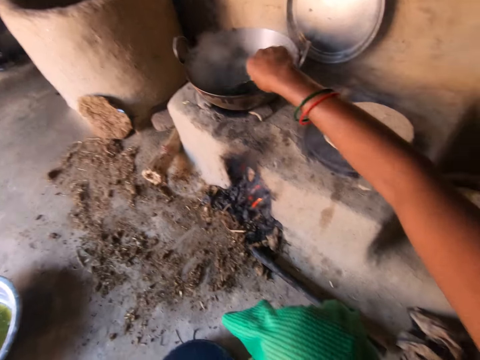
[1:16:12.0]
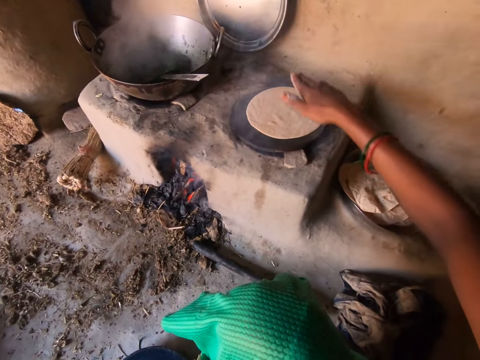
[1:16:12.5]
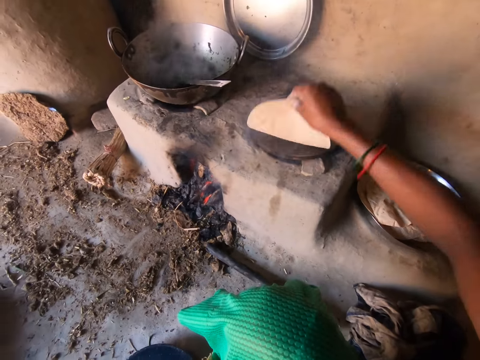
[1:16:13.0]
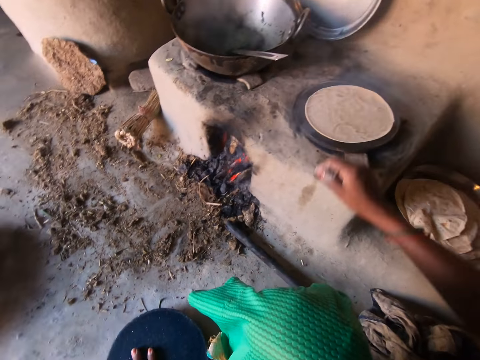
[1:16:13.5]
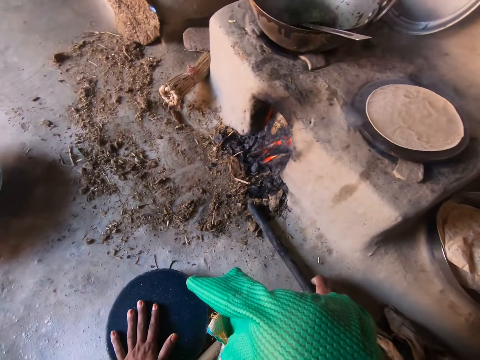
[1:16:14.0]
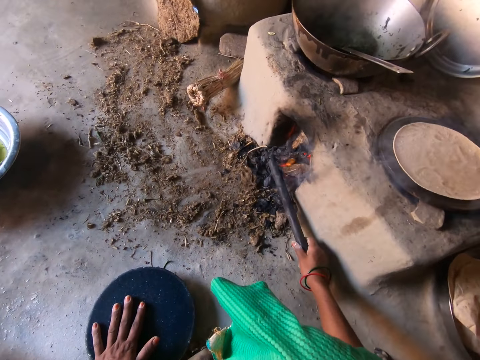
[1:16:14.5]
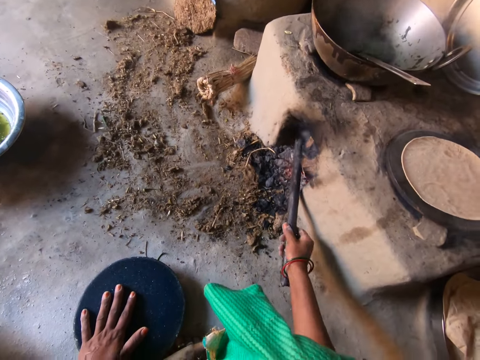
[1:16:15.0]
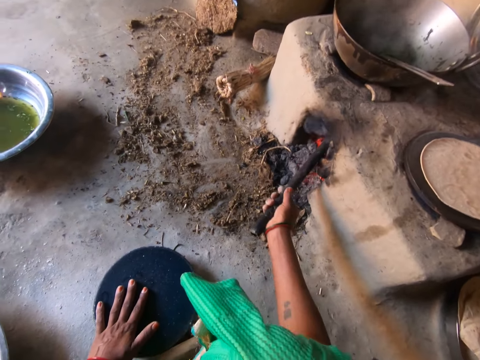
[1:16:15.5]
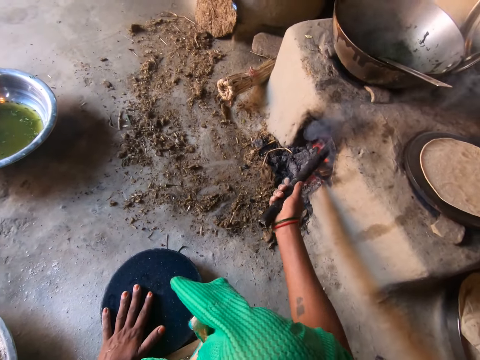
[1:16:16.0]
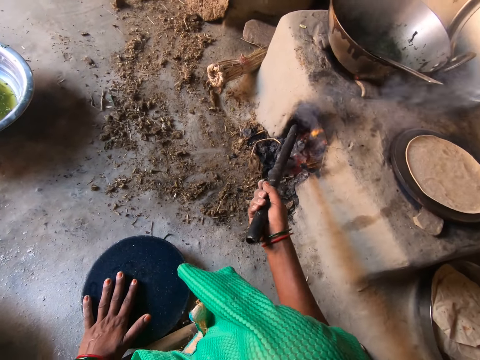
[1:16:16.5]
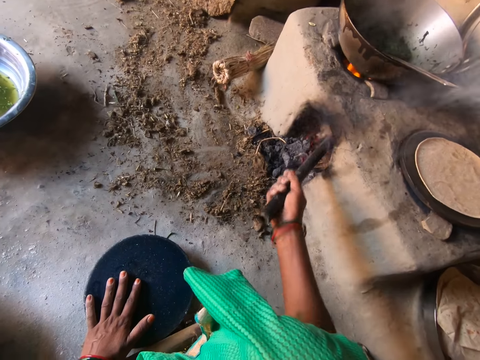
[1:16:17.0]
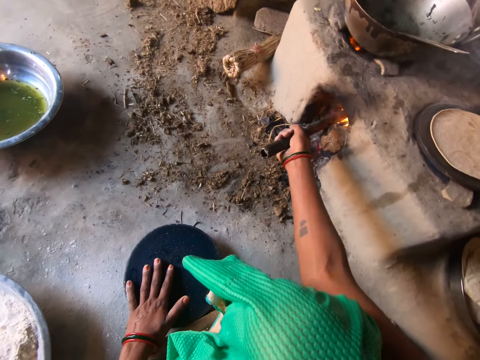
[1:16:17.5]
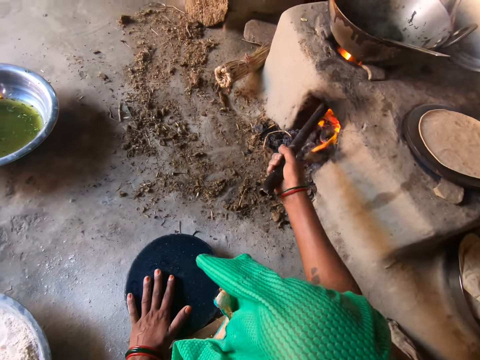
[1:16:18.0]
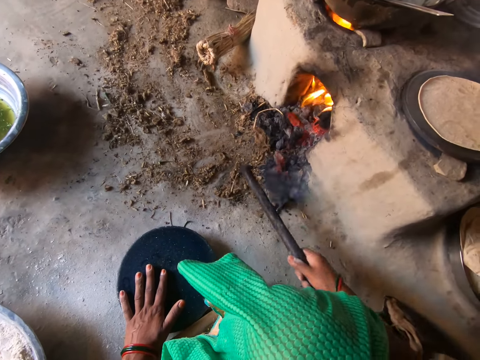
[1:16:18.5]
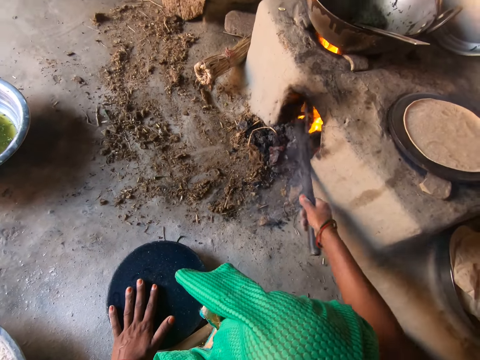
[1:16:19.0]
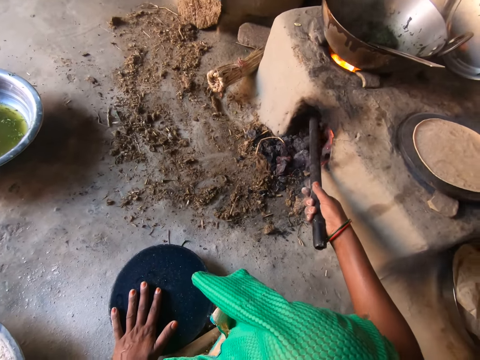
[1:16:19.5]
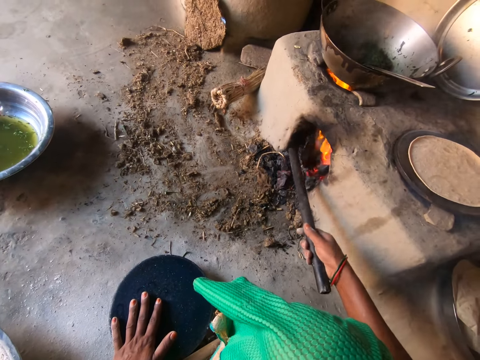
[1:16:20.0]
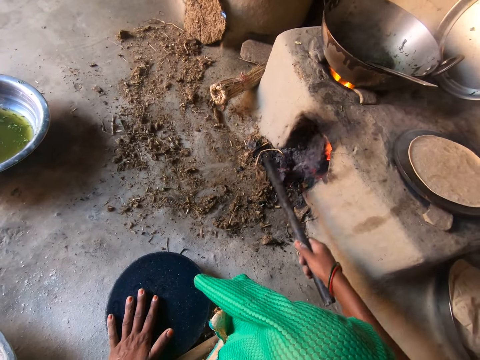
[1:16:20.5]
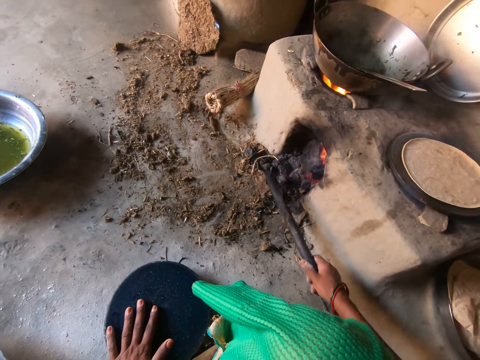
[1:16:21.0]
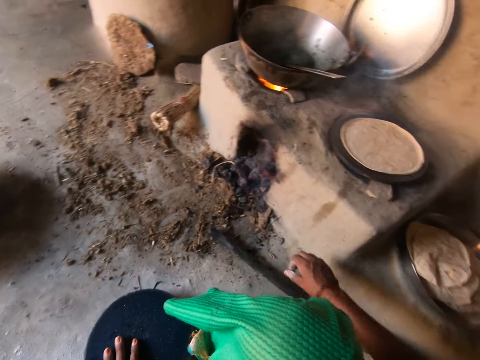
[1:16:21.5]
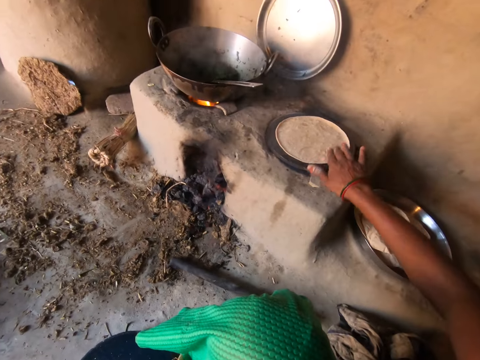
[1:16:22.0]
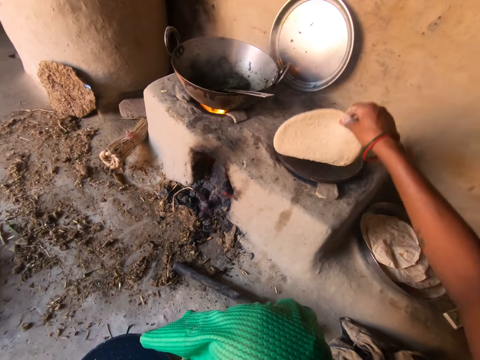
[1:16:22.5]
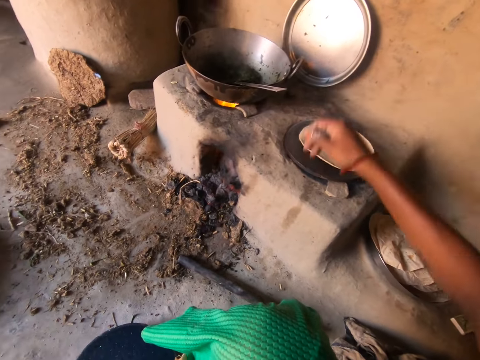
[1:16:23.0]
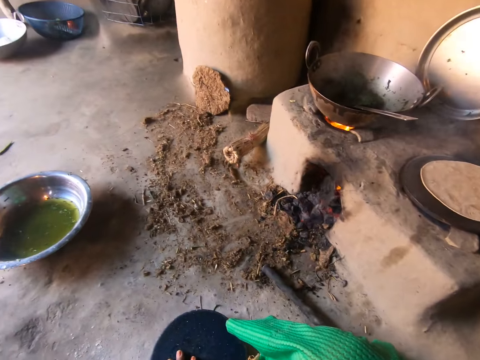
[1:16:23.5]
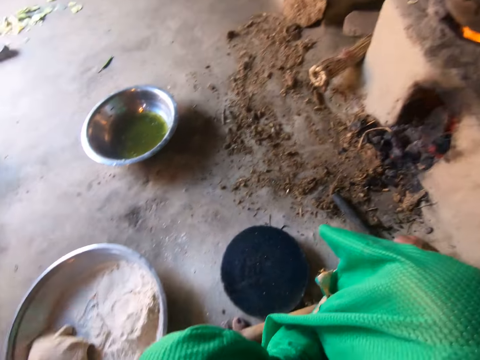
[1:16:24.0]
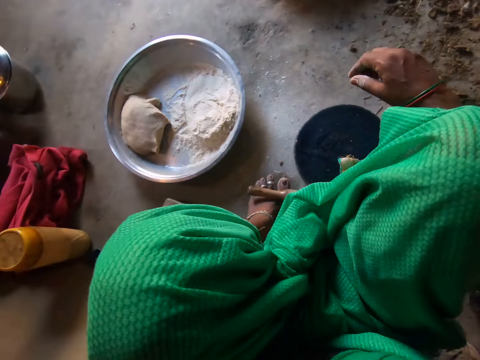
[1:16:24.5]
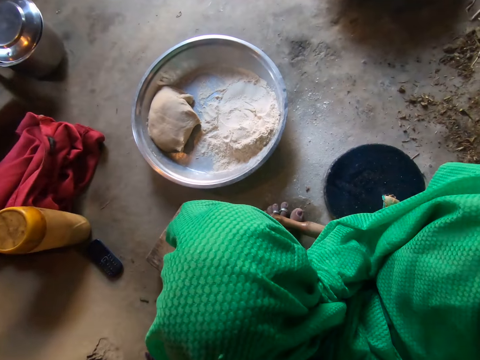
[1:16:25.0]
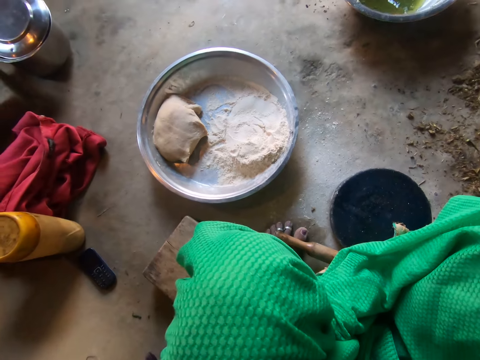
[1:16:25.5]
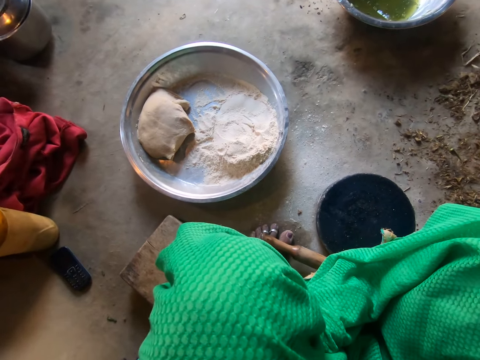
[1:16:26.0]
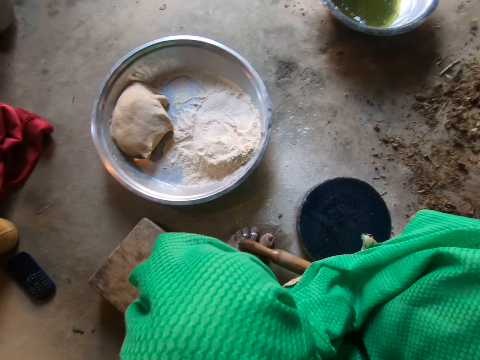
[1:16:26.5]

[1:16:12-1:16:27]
The camera wearer flips the dough or flat bread on the griddle with her right hand. She adjusts the stone beneath the fireplace with a pole in her right hand. She pushes firewood inside the stove. She adjusts the dough on the griddle with her right hand. She turns the flat bread to the other side.

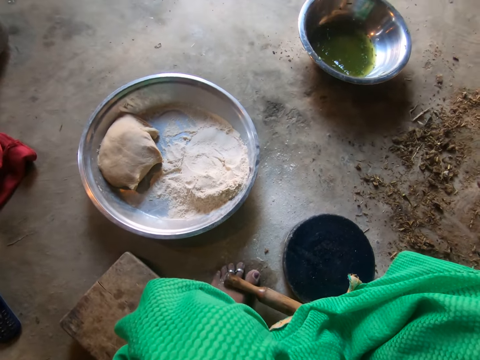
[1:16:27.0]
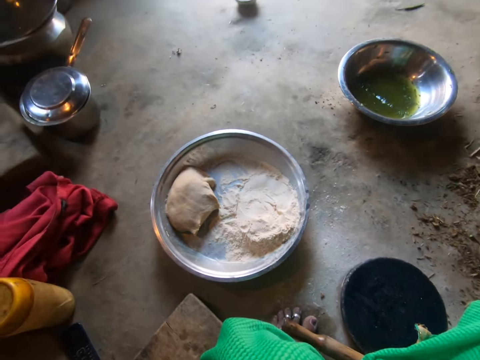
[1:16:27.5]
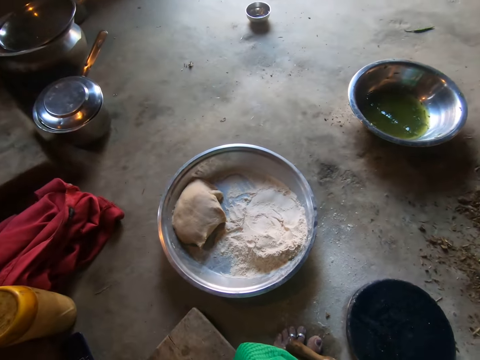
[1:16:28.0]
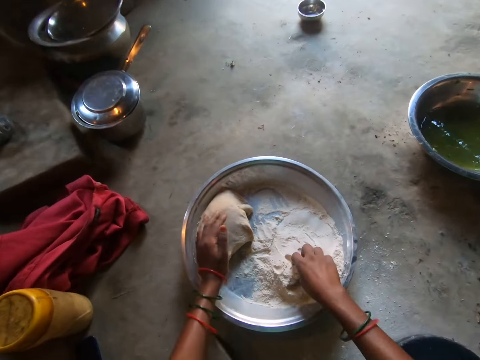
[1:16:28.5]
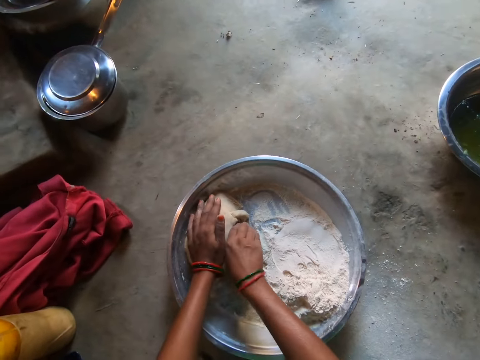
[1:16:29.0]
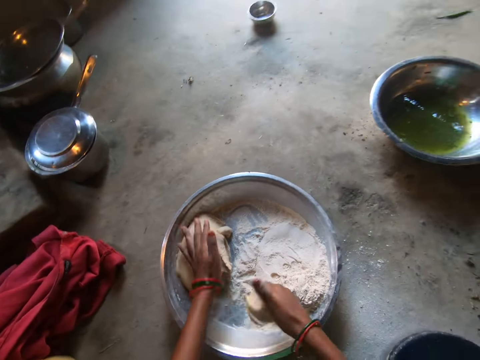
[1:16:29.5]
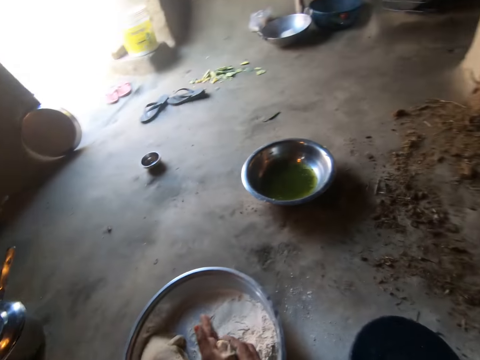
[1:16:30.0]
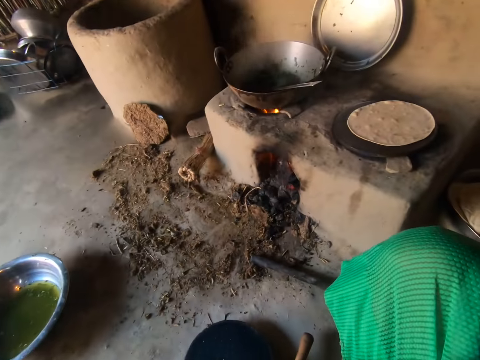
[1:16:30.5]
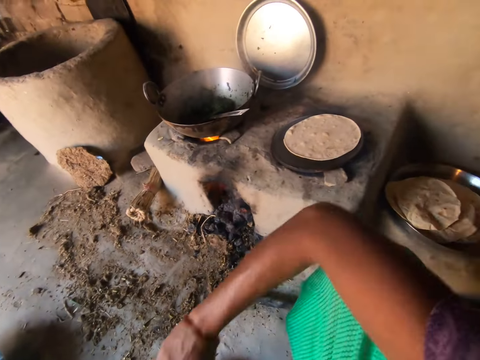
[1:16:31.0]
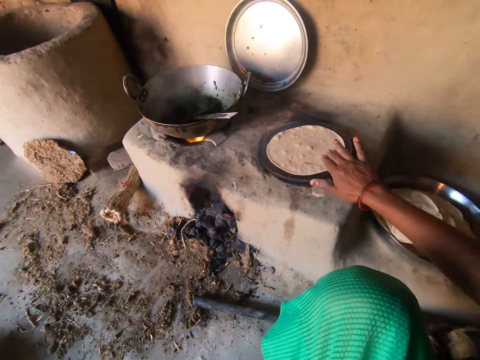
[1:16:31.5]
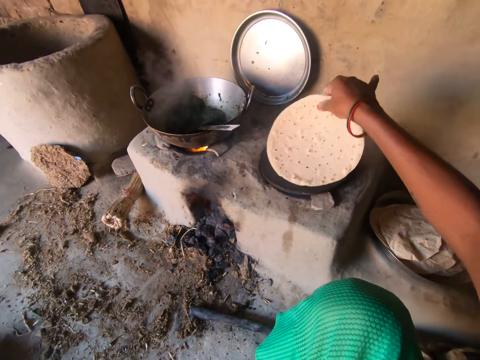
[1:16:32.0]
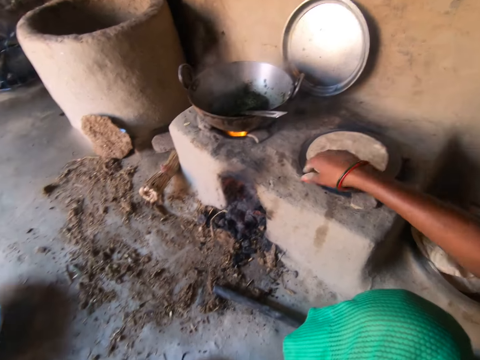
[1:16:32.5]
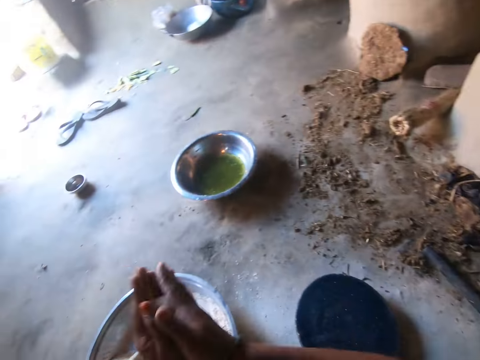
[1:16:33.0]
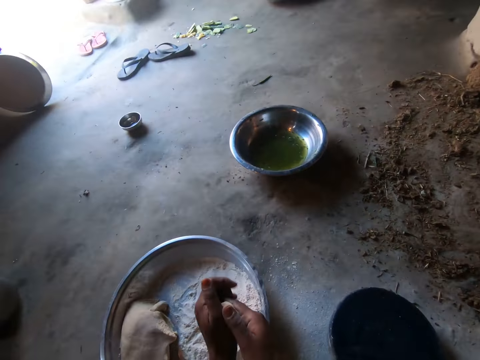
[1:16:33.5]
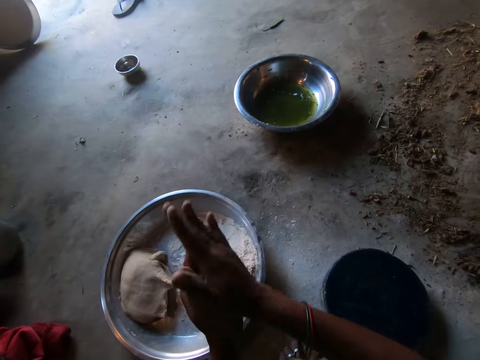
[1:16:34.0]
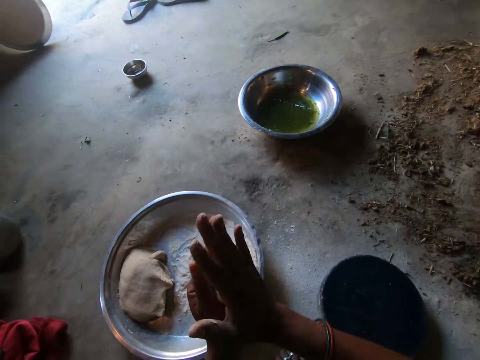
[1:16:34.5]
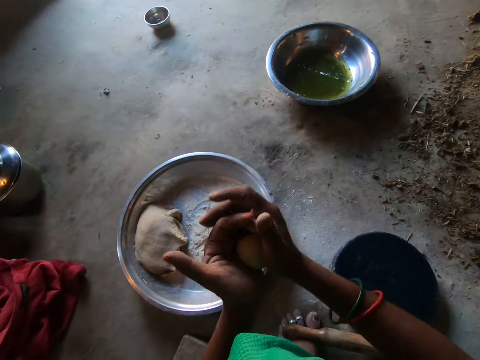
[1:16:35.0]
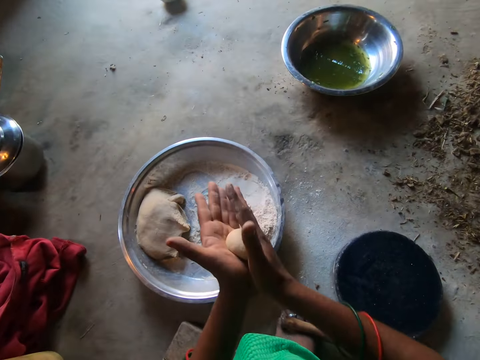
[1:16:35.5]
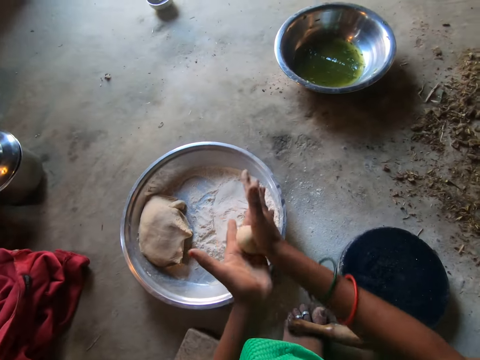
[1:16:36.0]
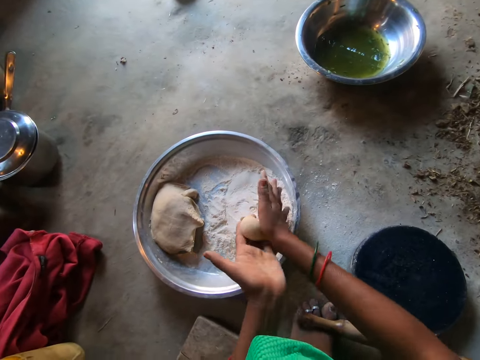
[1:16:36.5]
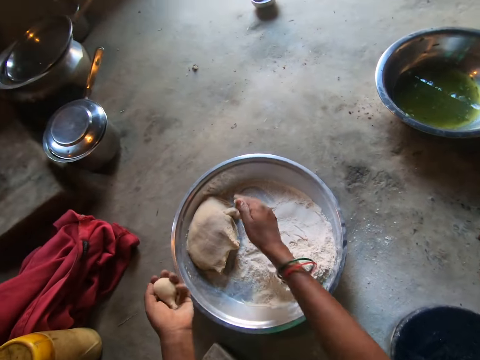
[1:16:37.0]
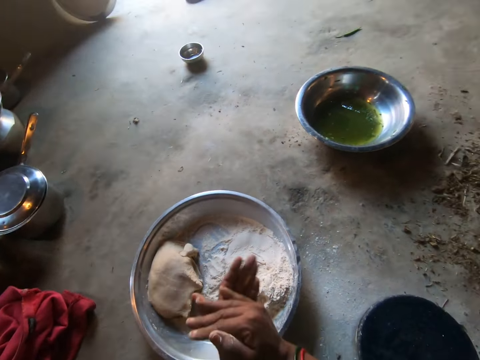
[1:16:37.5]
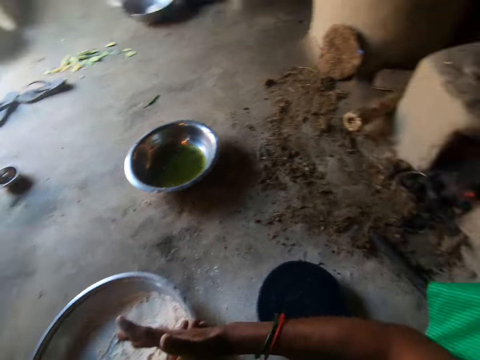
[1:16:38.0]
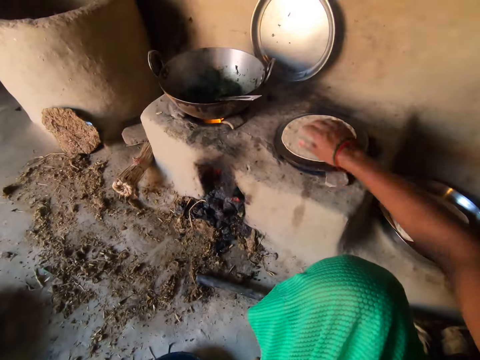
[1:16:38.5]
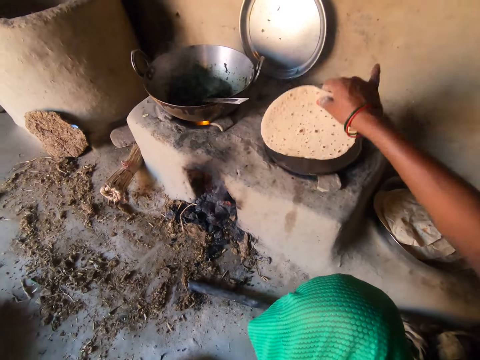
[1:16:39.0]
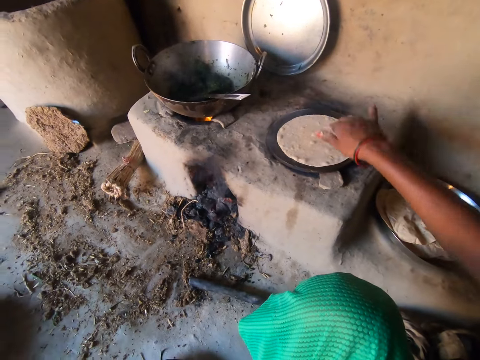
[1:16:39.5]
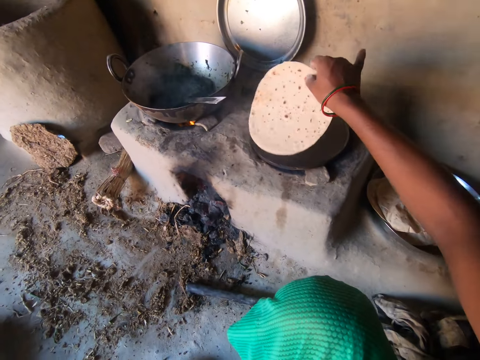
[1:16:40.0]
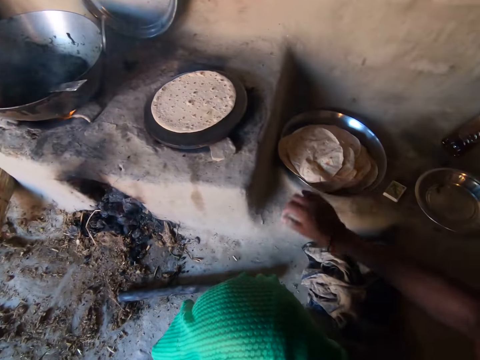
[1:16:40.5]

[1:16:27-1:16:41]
The camera wearer cuts the dough on the tray with her right hand. She rolls the dough with both hands. She flips the dough on the griddle with her right hand. She rolls the dough with both hands. She rolls the dough with both hands again.
